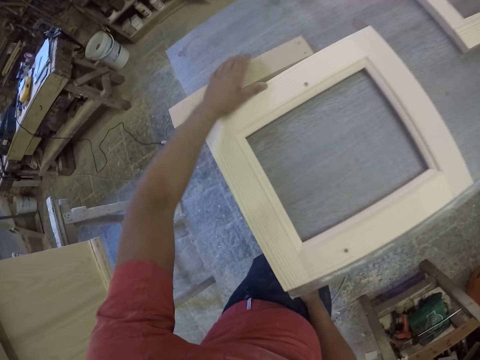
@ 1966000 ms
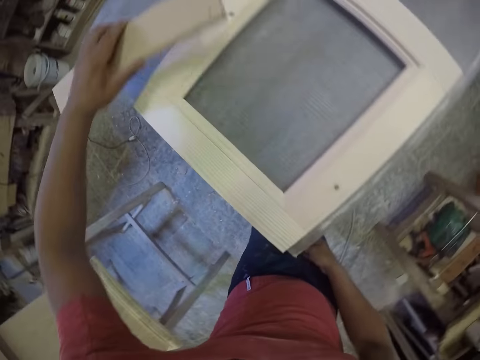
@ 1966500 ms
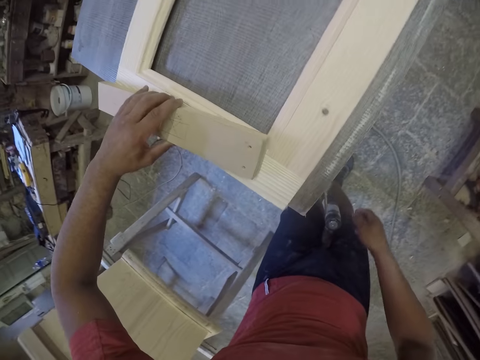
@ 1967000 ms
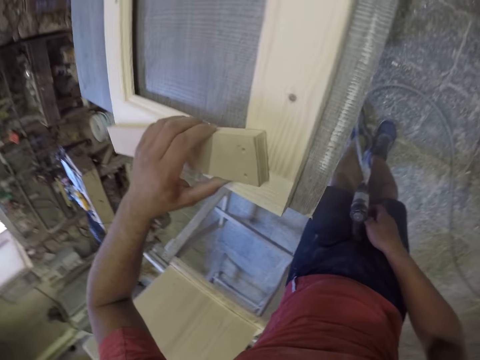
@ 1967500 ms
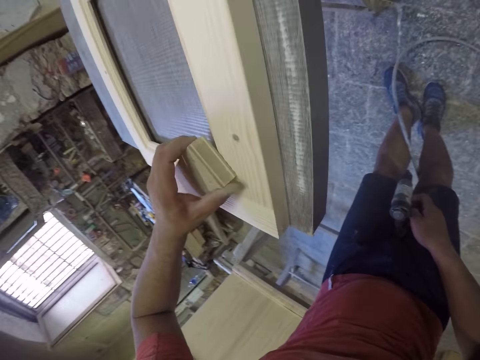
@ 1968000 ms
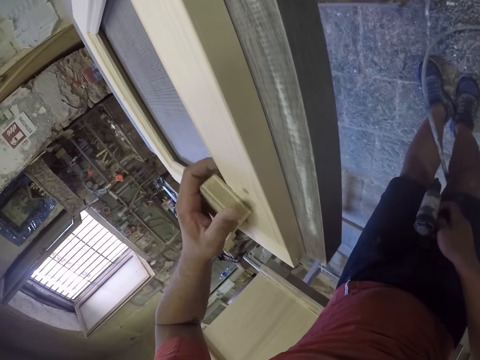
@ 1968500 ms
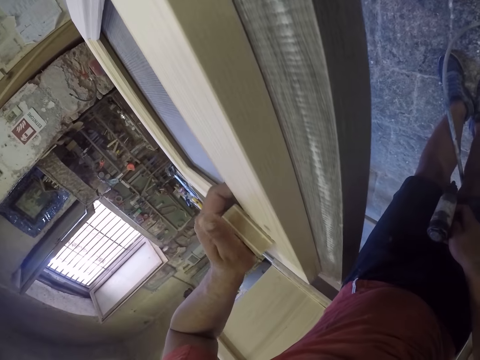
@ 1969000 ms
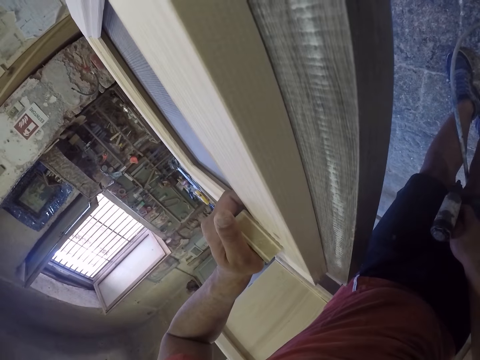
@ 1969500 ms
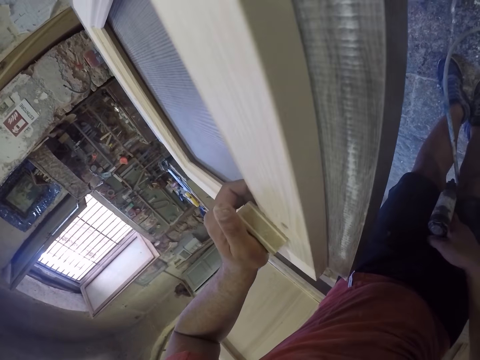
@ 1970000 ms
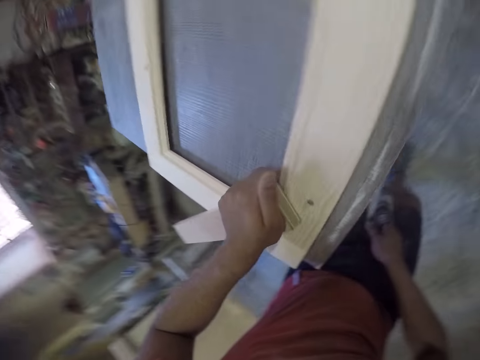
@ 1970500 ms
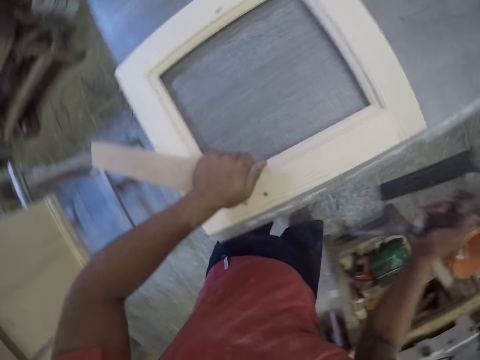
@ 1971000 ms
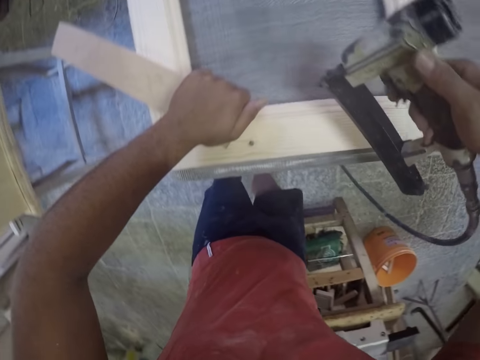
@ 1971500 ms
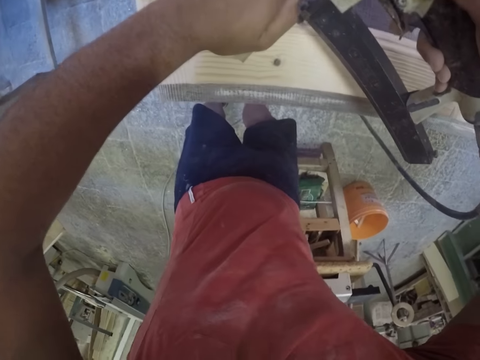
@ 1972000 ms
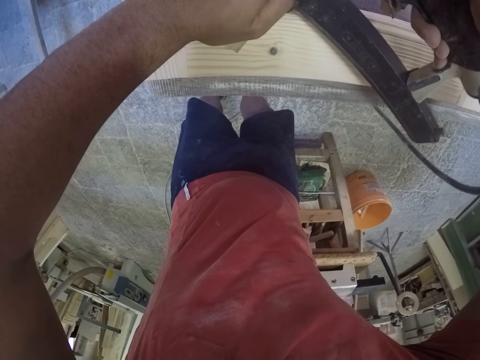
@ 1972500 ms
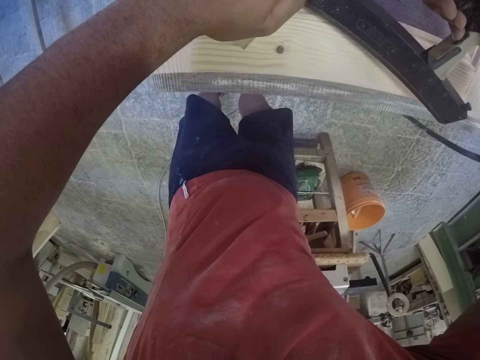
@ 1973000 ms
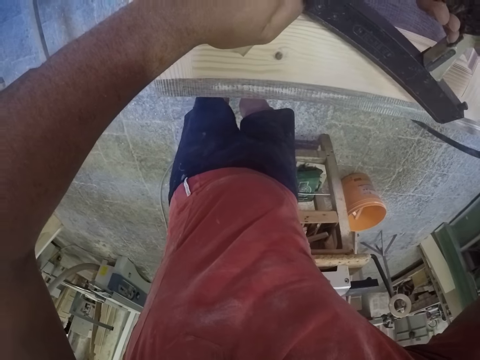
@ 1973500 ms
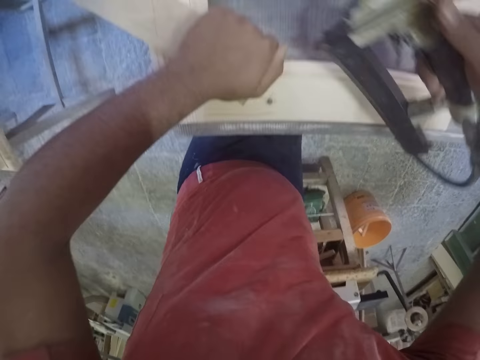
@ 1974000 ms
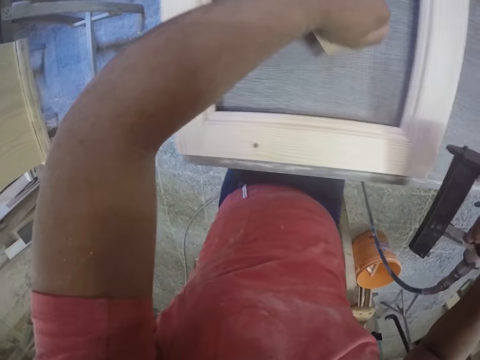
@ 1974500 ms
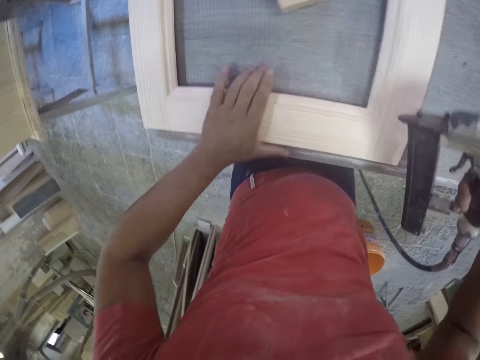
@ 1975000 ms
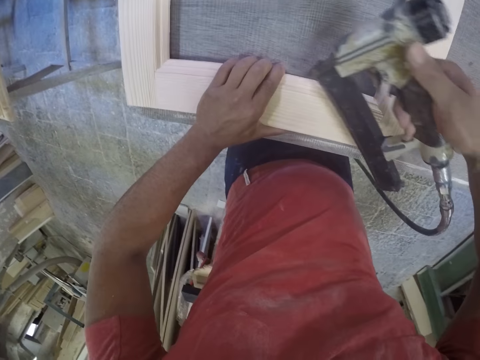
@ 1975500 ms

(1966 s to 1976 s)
The camera wearer picks up a piece of wood. They press the frame with the wood. They pin the frame. They drop the wood.

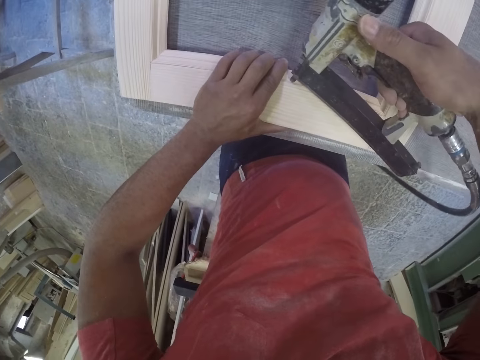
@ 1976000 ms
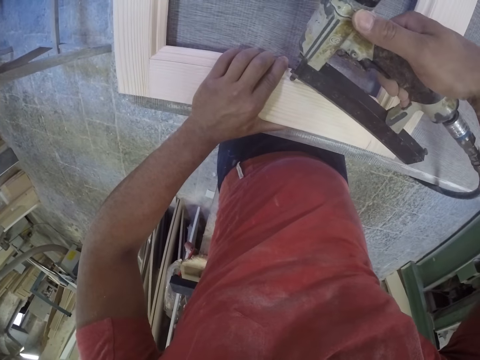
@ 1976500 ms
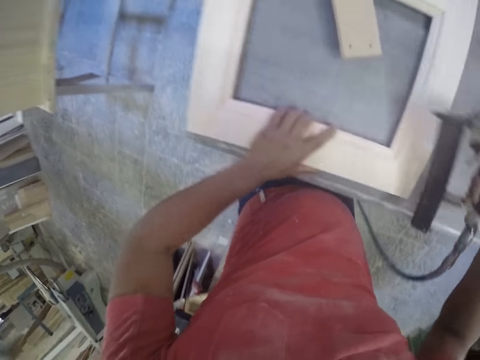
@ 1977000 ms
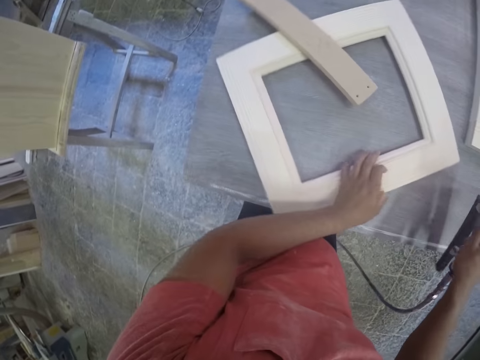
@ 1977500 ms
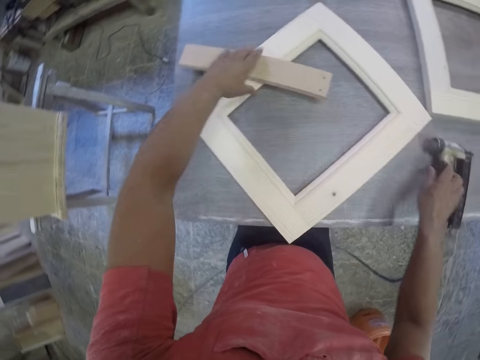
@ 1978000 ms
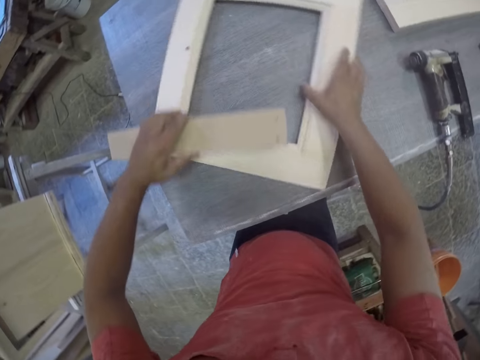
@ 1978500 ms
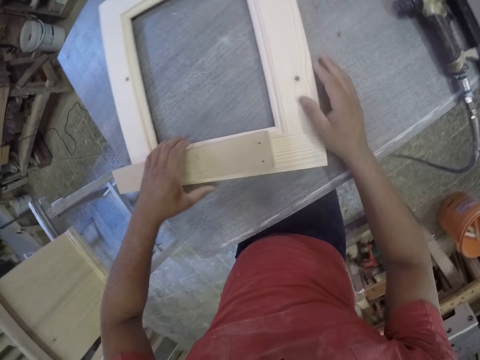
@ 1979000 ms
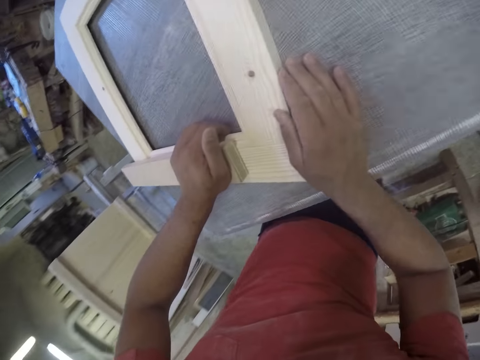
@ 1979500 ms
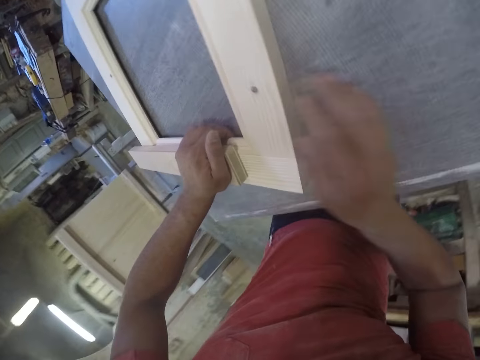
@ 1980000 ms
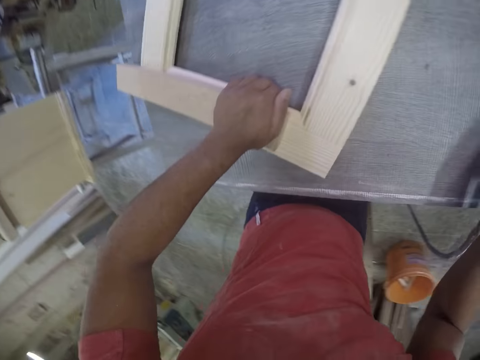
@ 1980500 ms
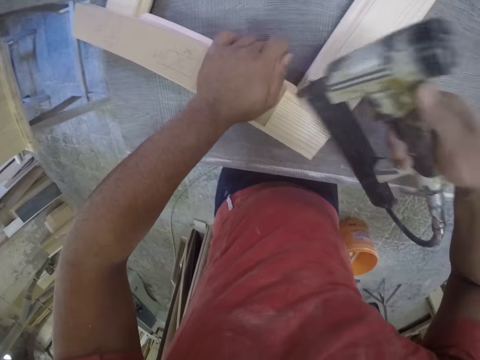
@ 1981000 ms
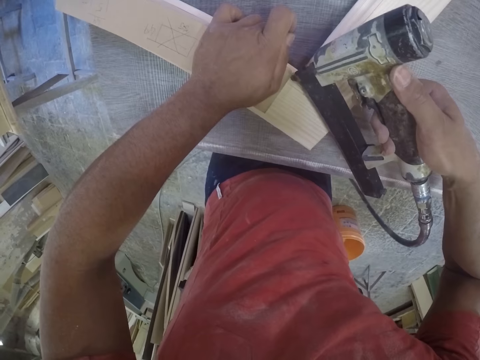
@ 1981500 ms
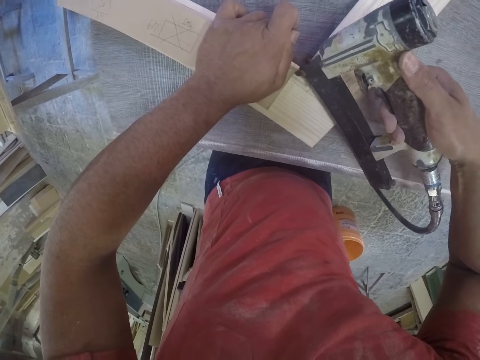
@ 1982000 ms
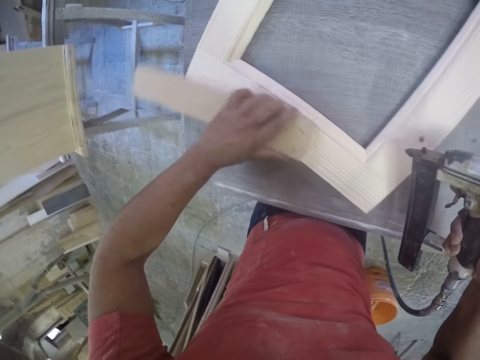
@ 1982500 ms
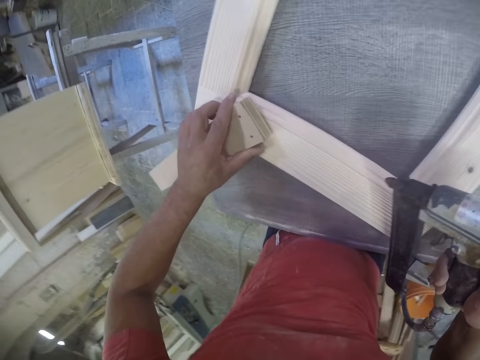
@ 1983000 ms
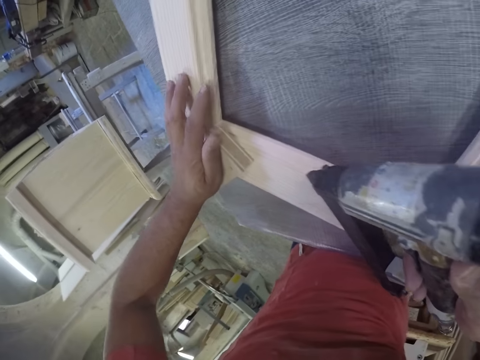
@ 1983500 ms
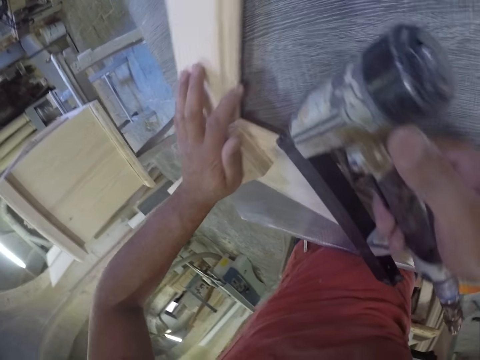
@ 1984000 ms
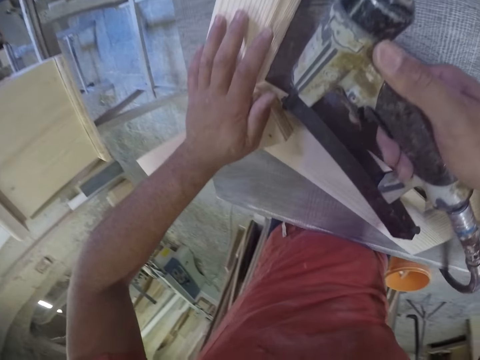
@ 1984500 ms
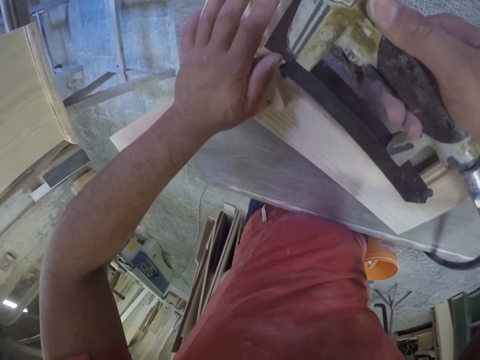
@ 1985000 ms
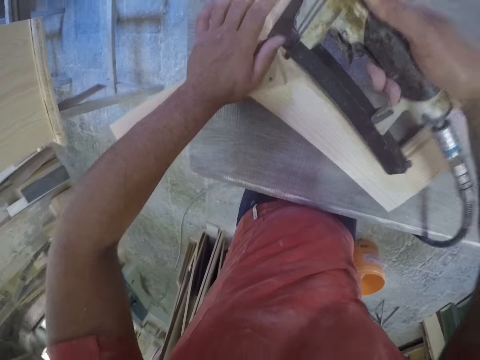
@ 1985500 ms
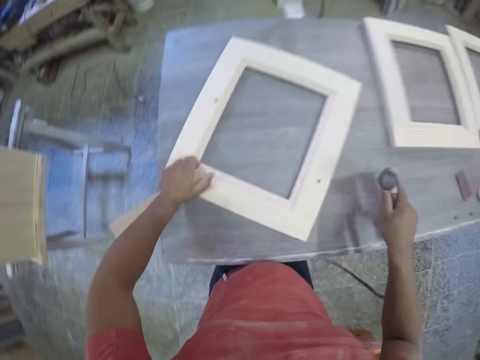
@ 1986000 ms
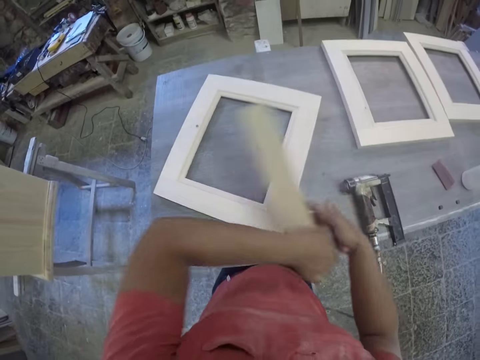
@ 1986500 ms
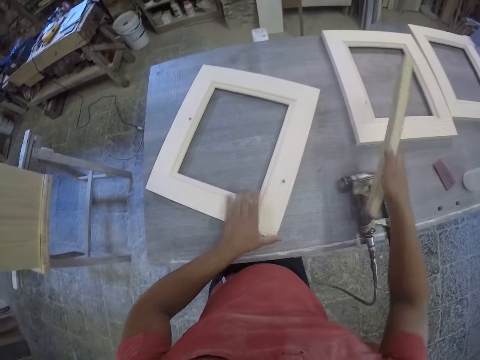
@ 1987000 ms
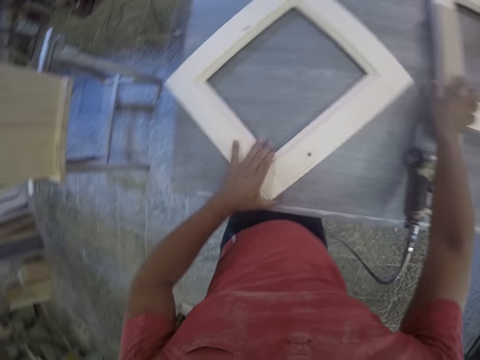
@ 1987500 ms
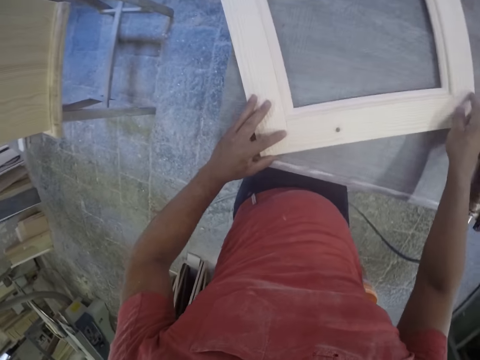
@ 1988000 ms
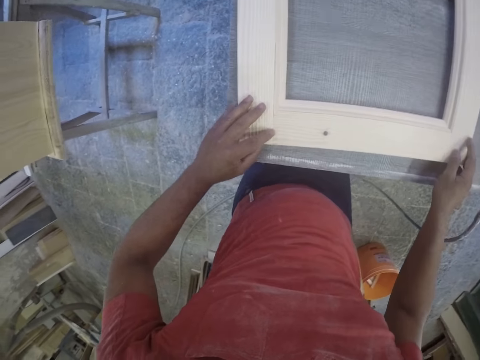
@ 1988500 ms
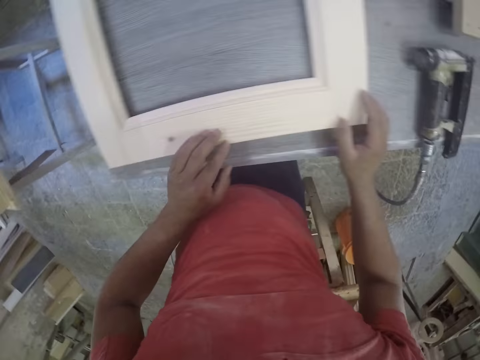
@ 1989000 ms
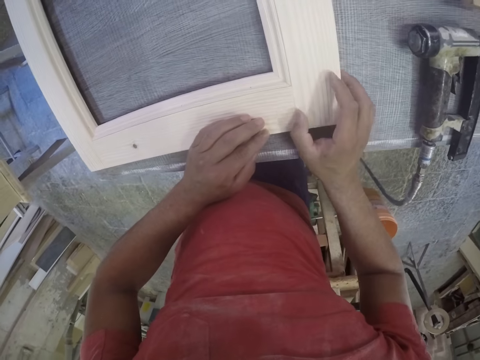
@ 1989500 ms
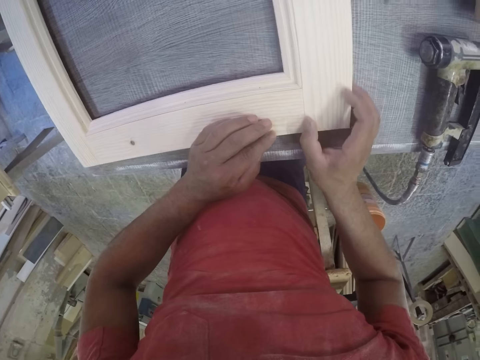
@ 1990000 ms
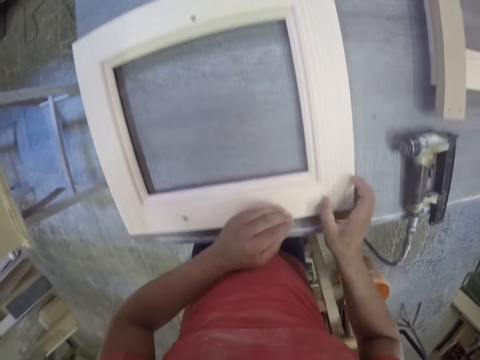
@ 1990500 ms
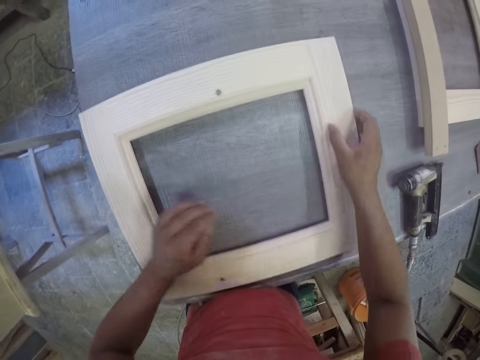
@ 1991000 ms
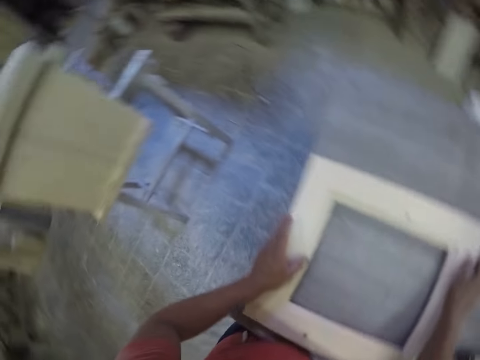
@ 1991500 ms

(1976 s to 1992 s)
The camera wearer pins the frame. They turn the frame. They pick up a piece of wood. They press the frame with the wood. They pin the frame. They pin the frame again. They drop the staple gun. They drop the piece of wood. They turn the frame.
